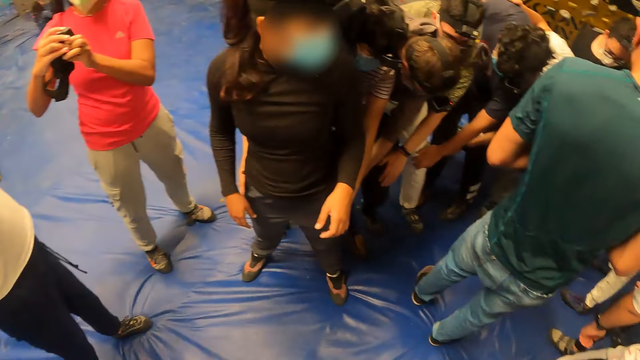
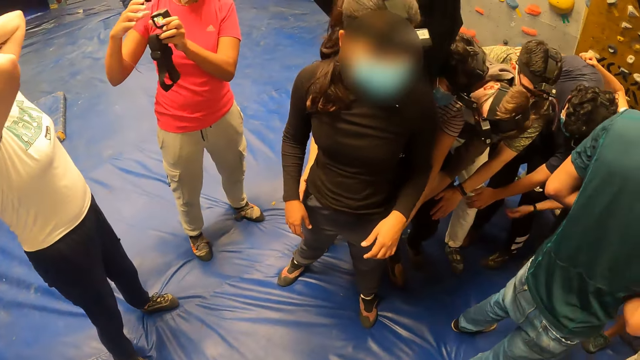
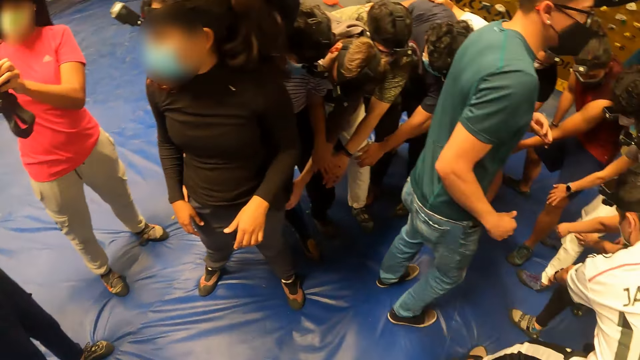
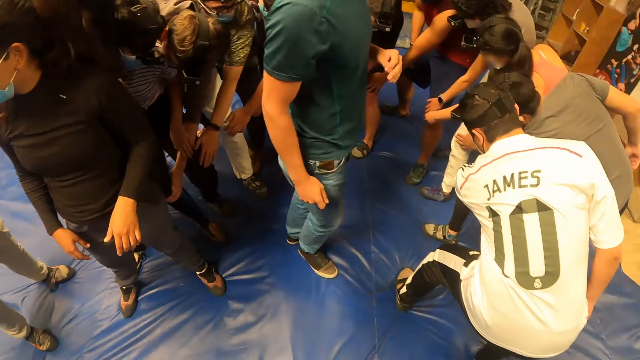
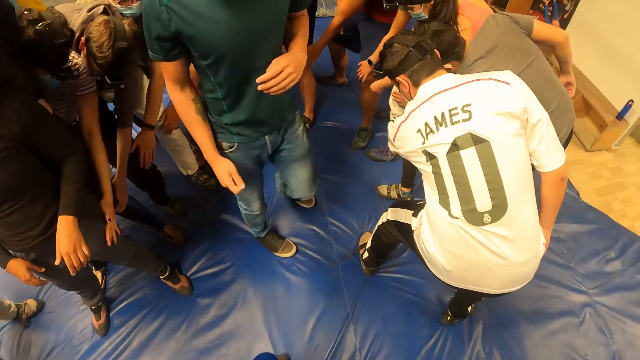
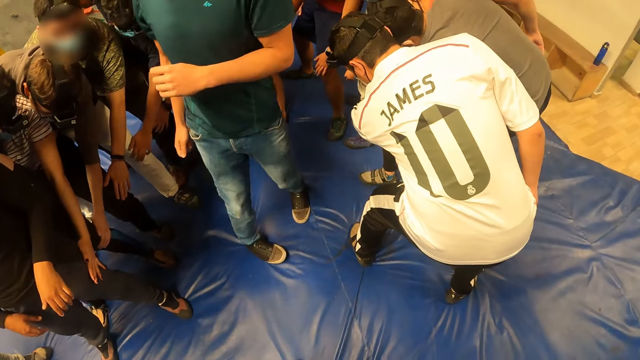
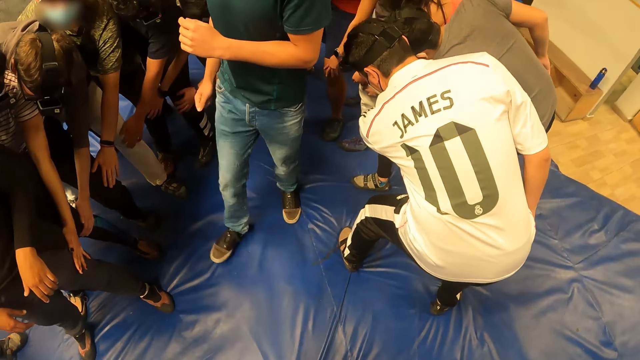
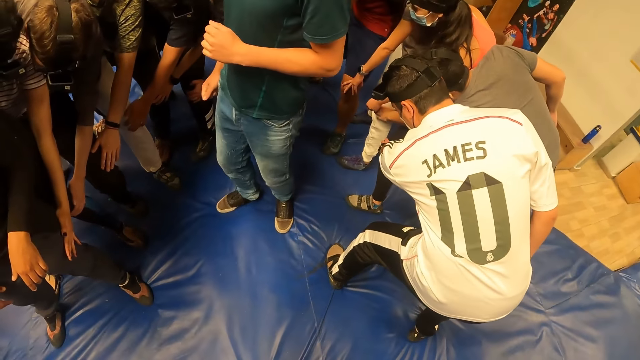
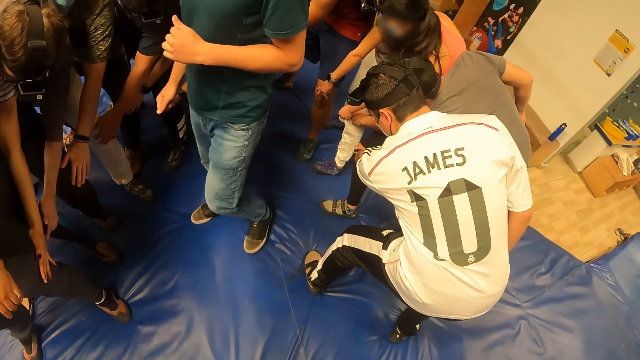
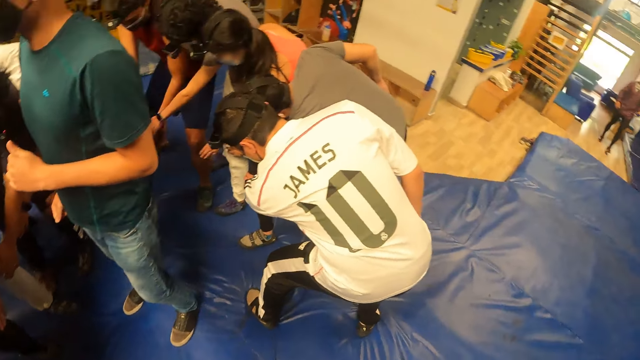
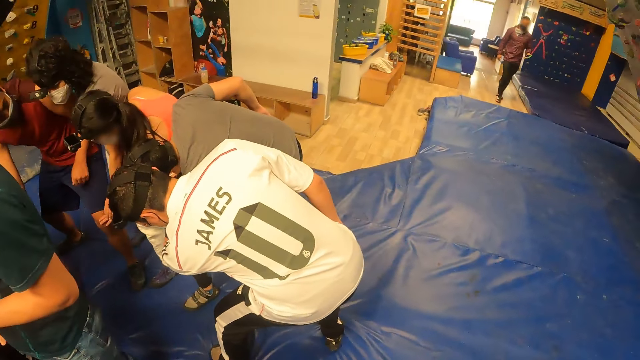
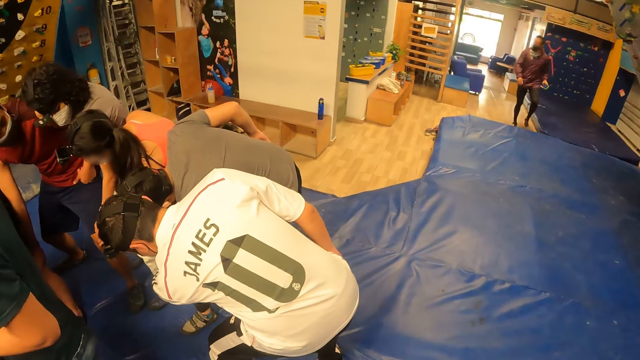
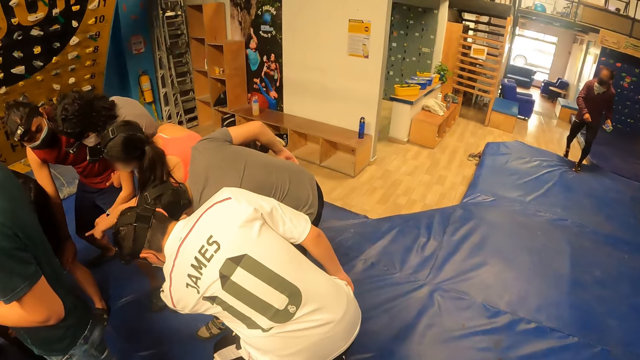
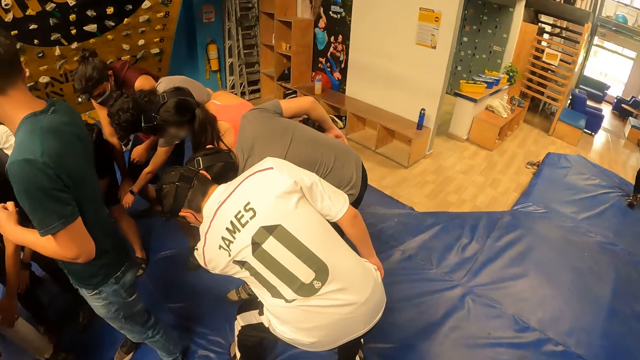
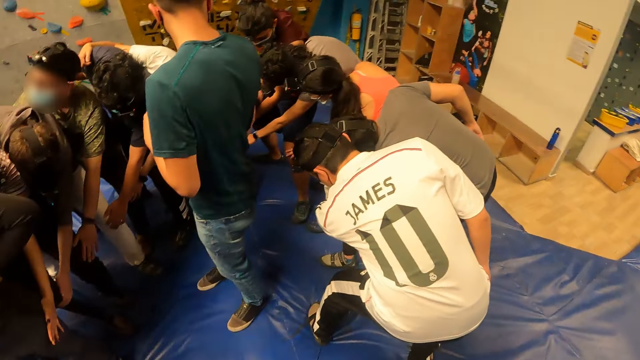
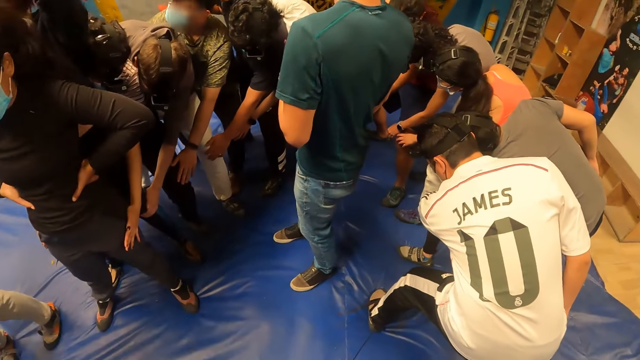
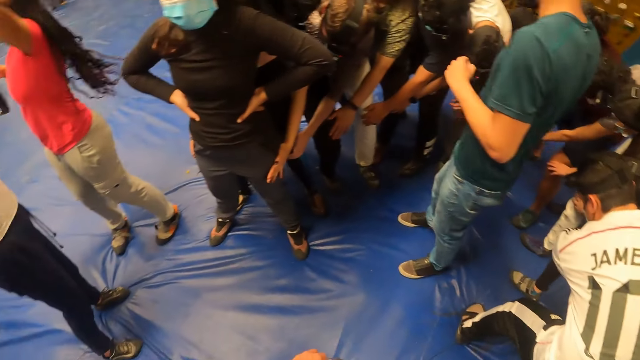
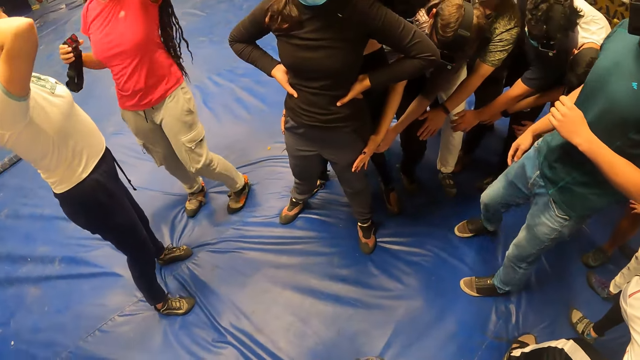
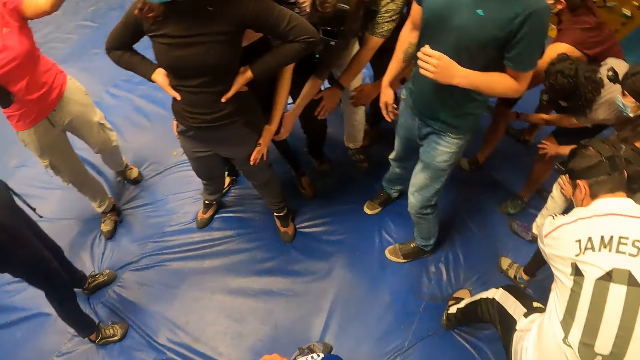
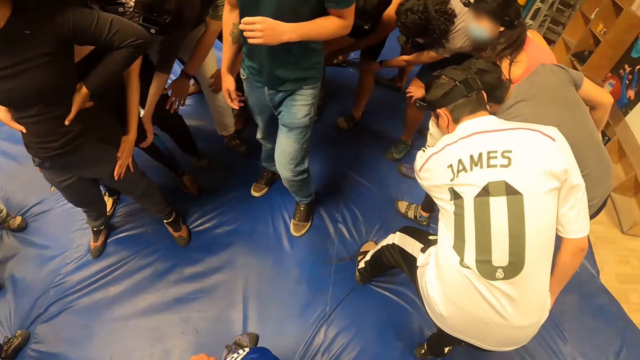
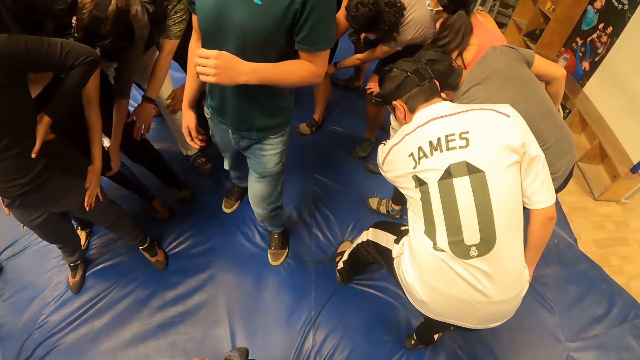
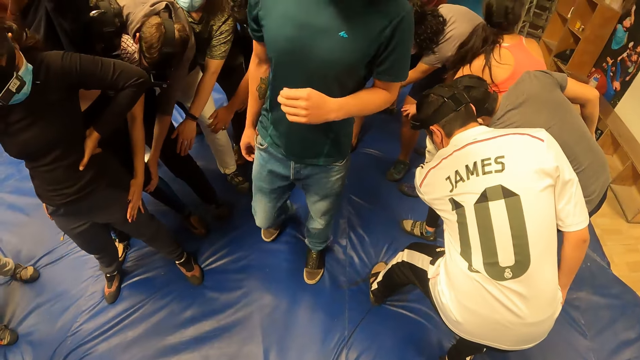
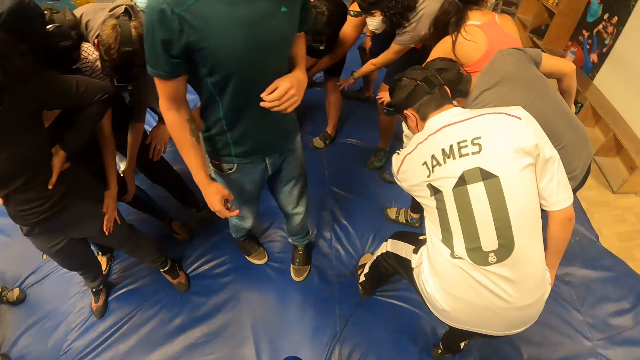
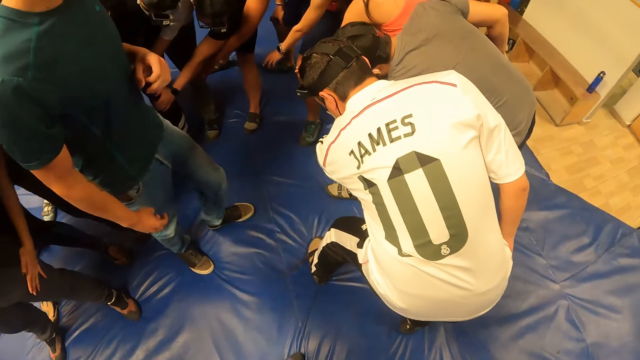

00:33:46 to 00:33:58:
A woman holds the camera. A man turns around. Another man walks around. The camera wearer looks at the team. The first man converses with the camera wearer.

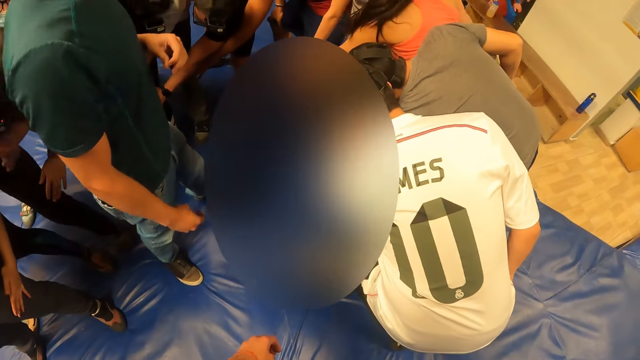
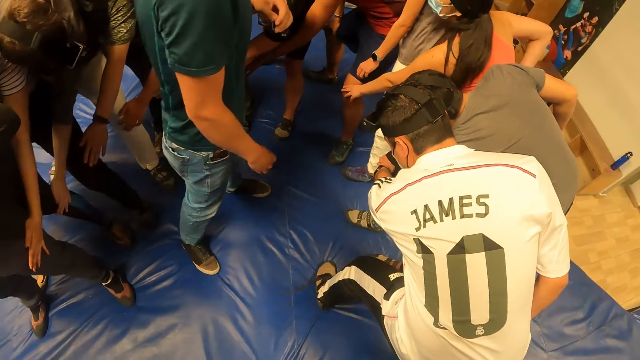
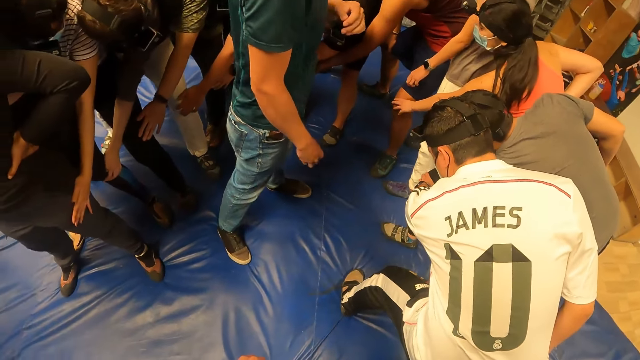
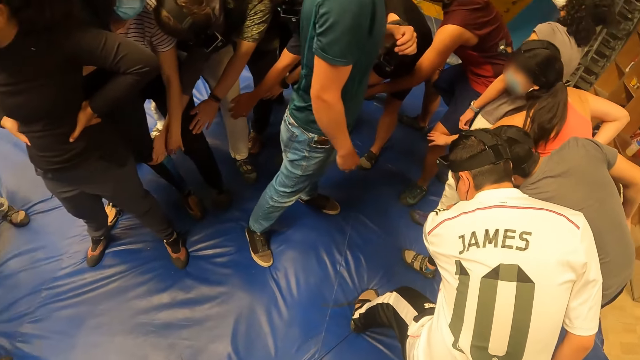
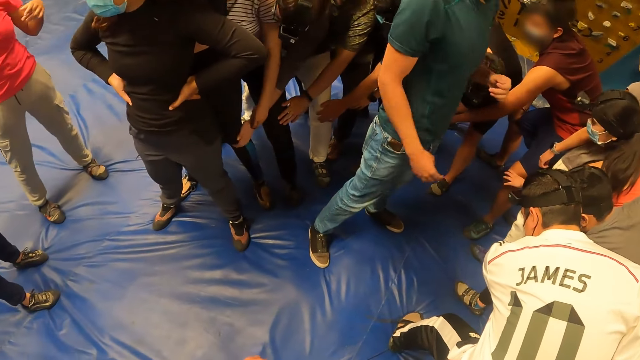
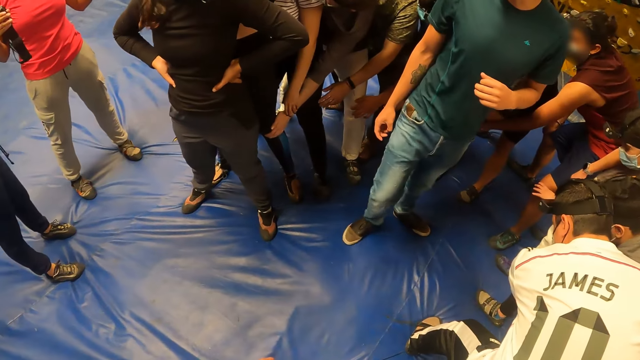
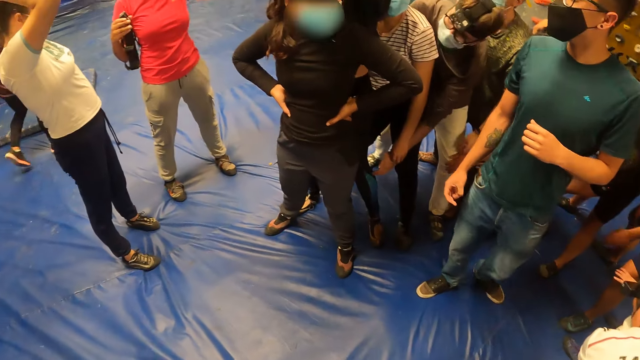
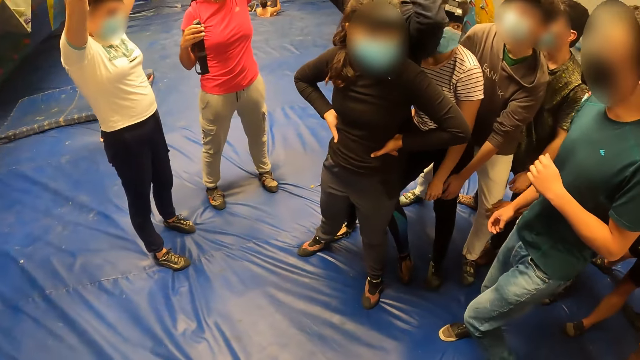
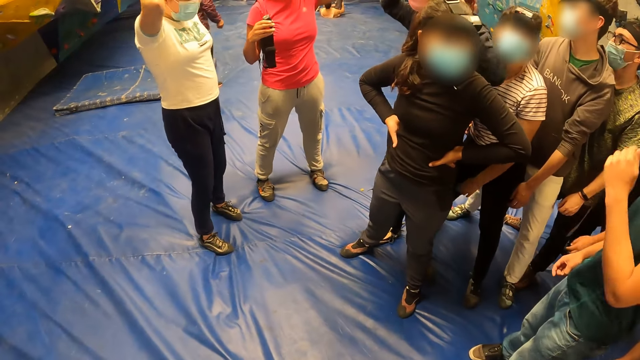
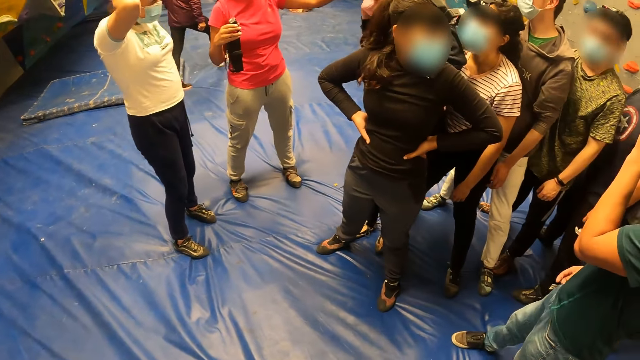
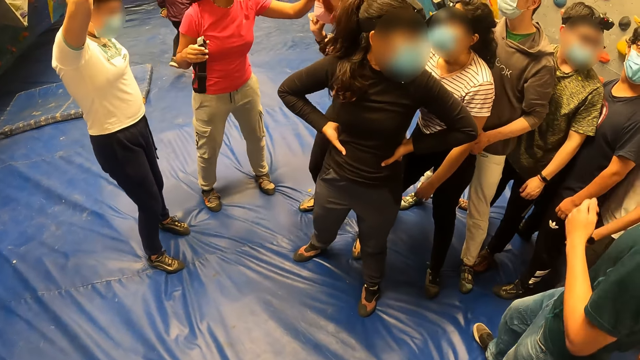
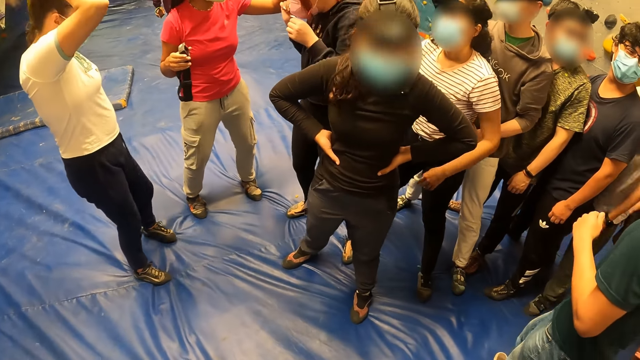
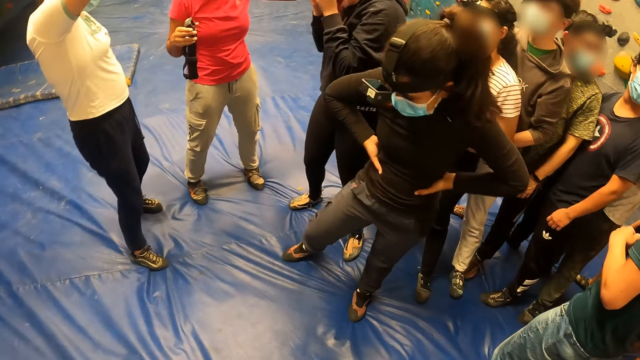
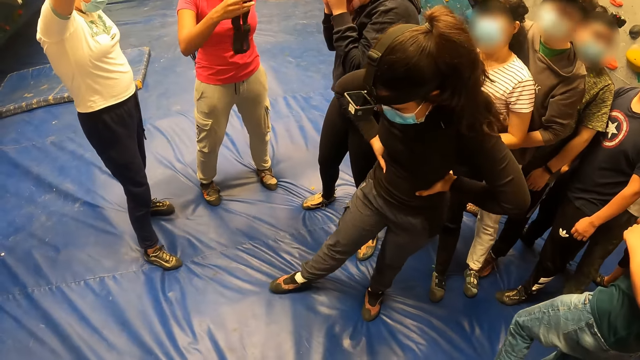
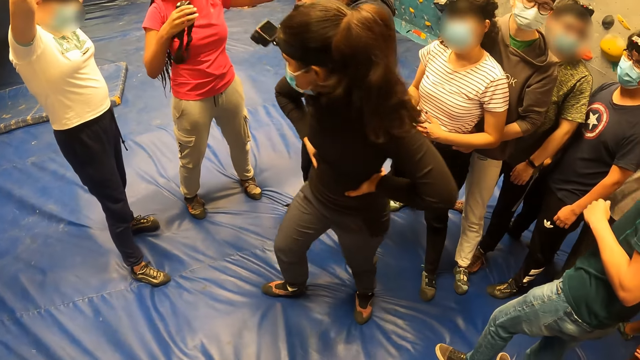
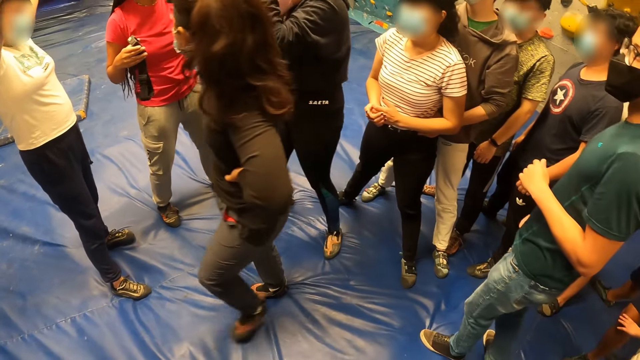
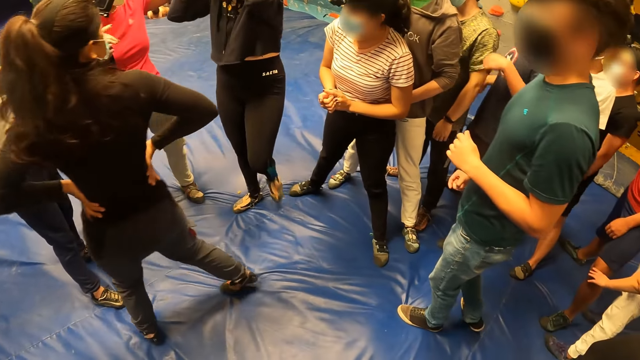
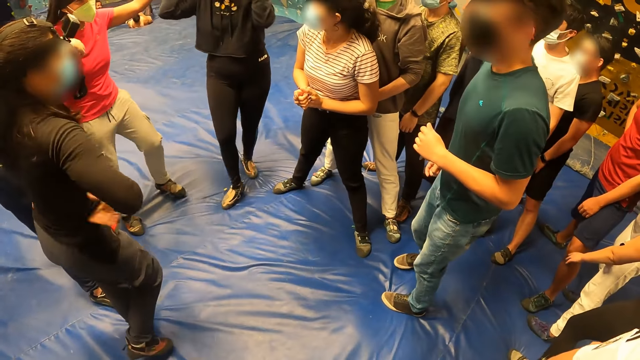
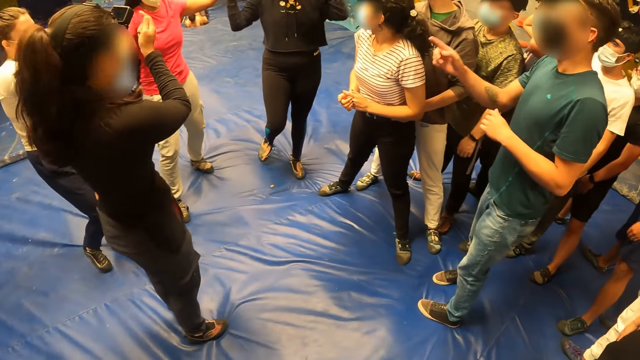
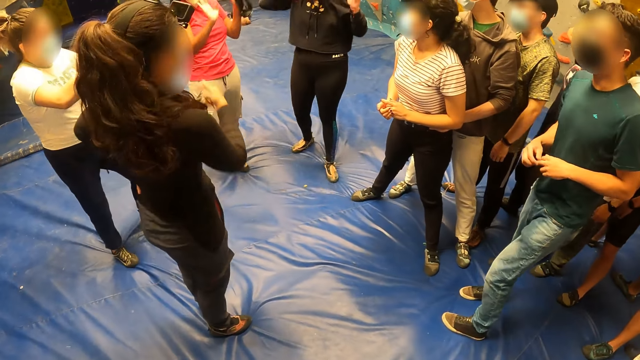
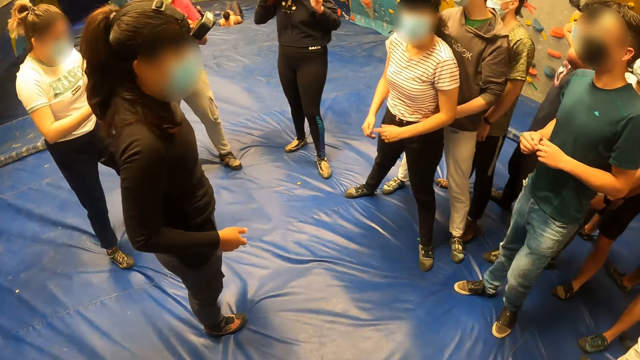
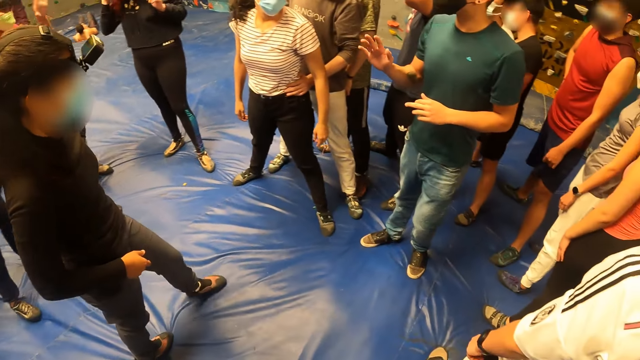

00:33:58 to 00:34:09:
Men touch the knees. The camera wearer looks at the team. A woman looks around. The woman converses with a man.
